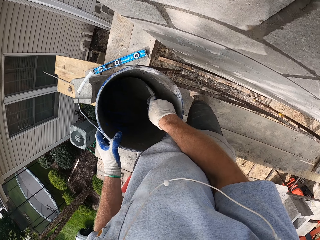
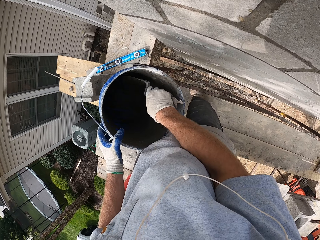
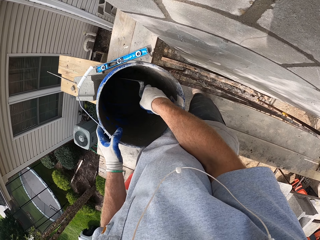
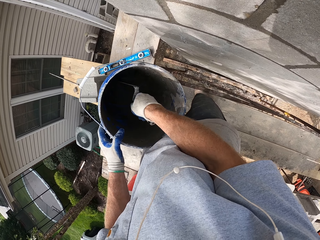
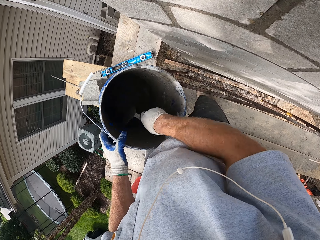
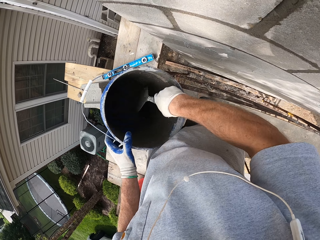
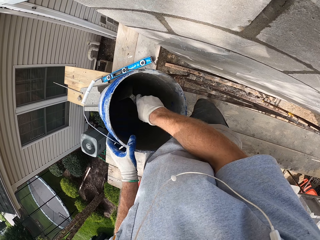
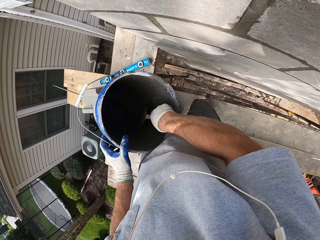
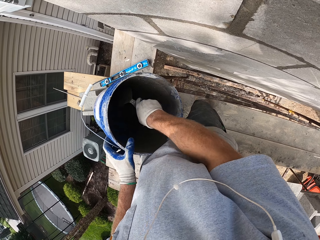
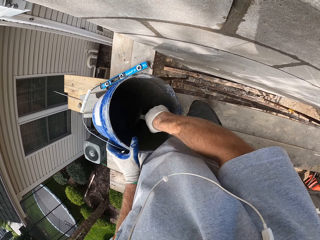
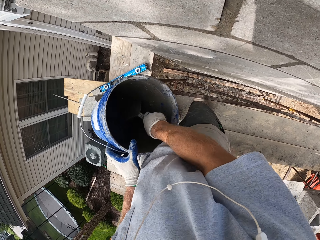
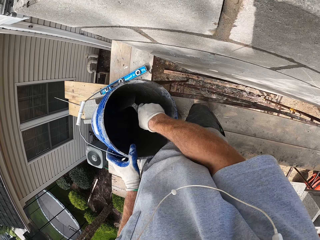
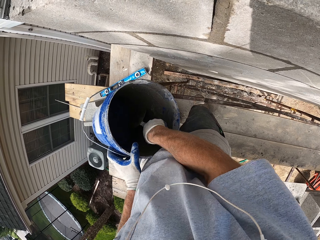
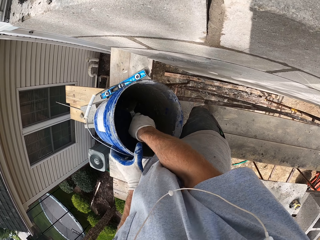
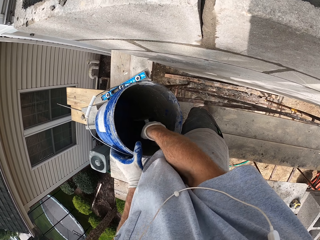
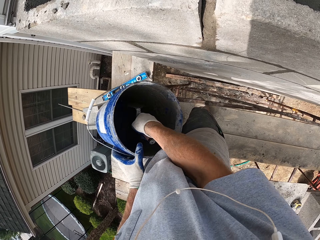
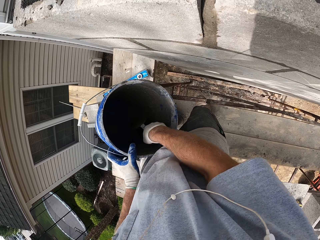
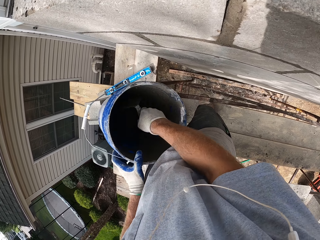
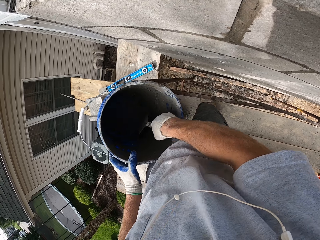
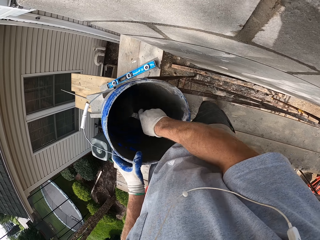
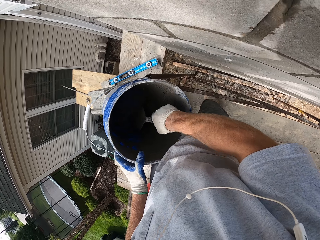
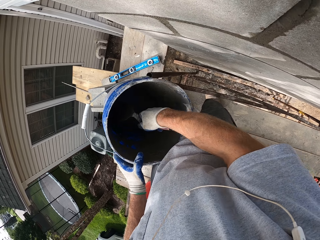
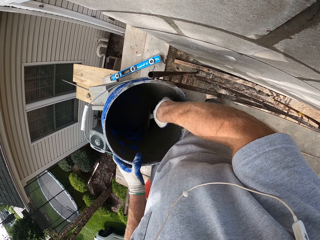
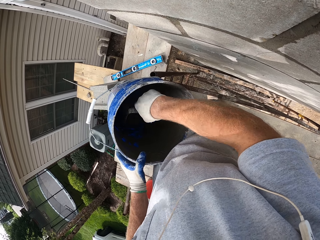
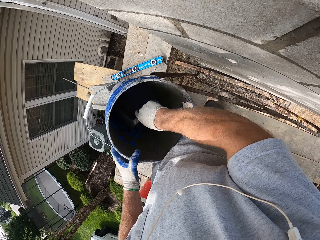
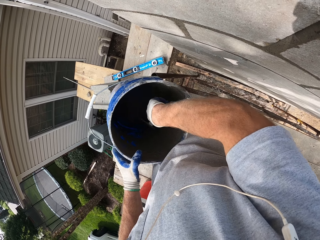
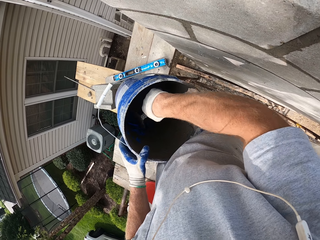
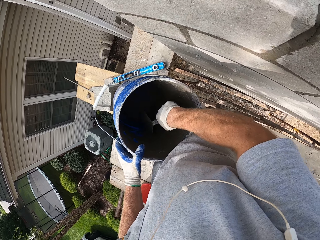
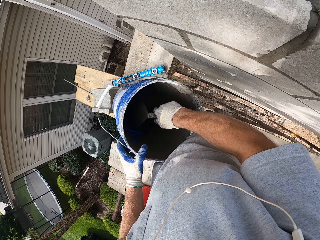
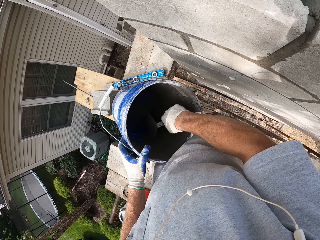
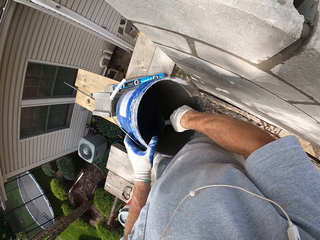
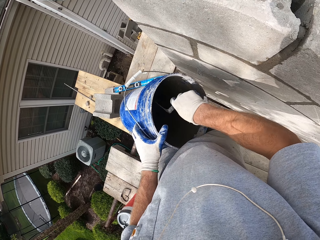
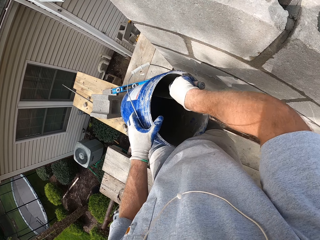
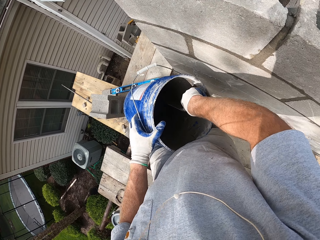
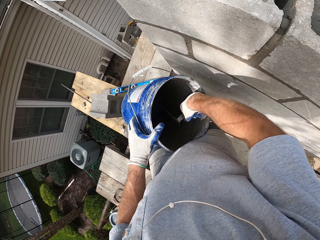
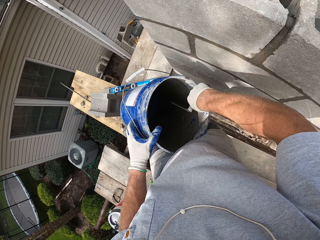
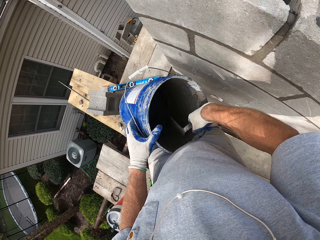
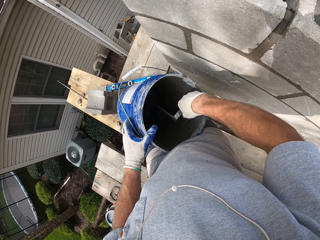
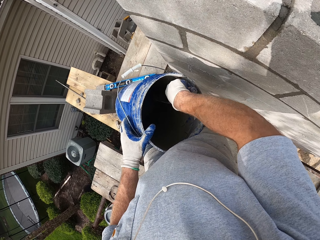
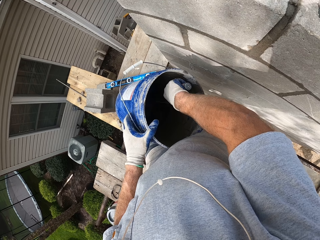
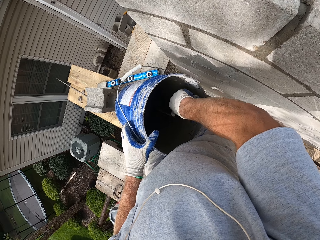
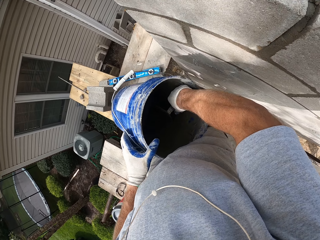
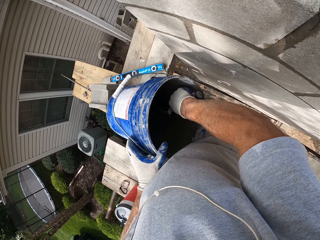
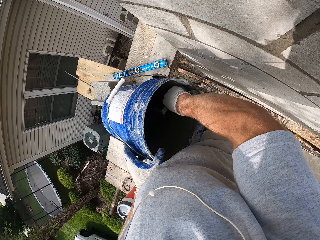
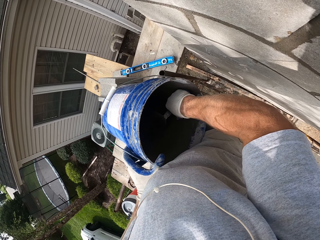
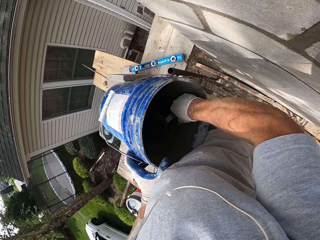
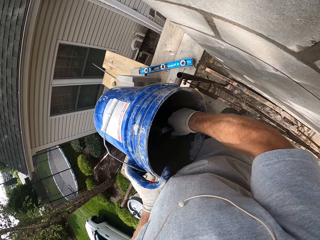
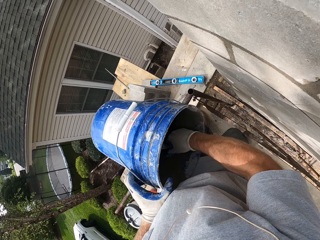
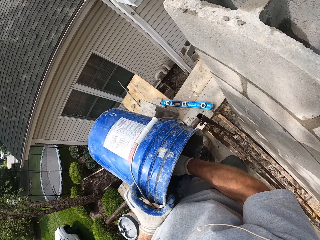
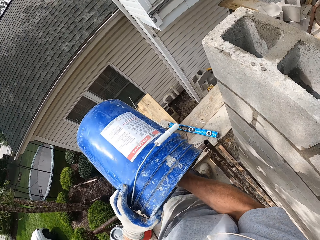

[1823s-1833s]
The camera wearer scoops mortar.

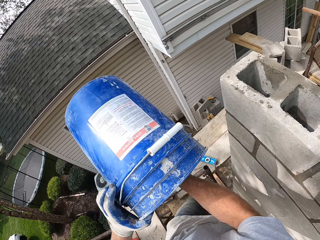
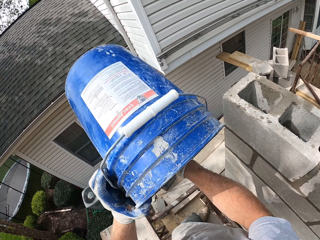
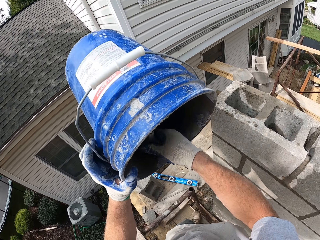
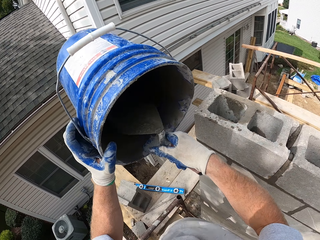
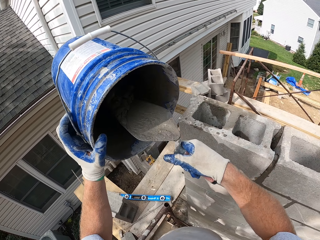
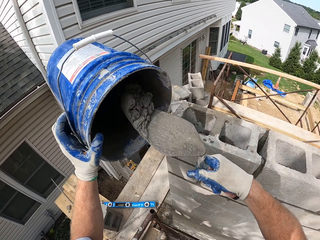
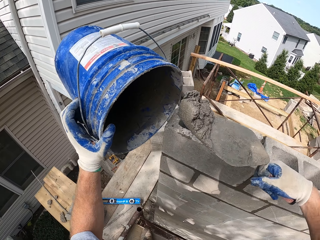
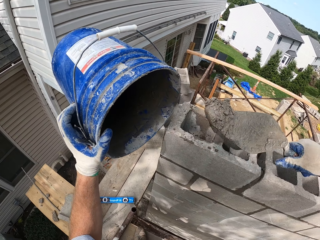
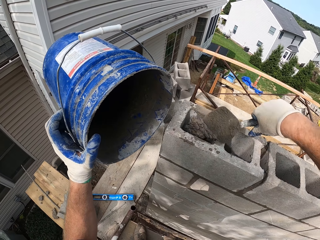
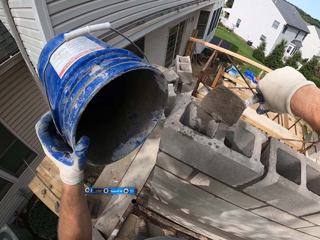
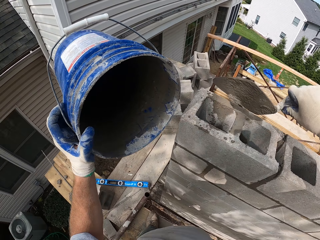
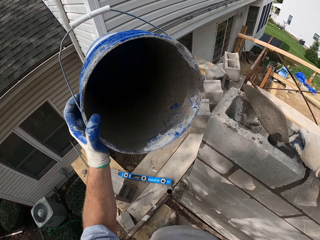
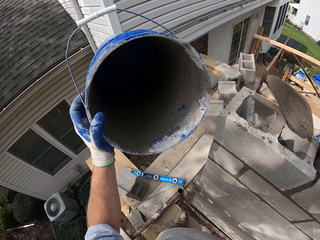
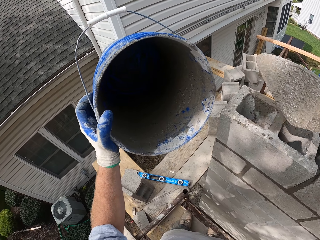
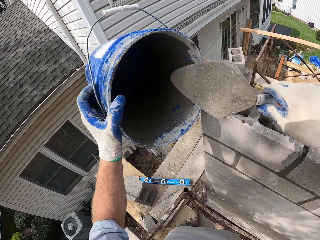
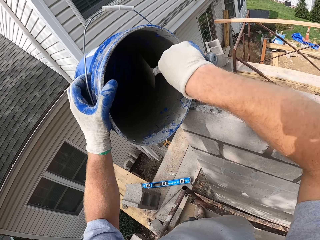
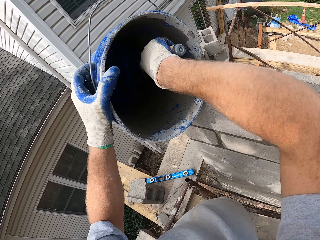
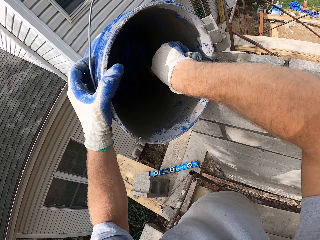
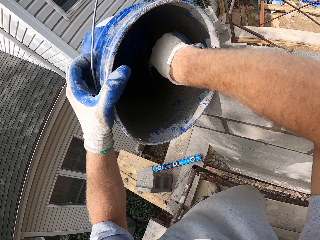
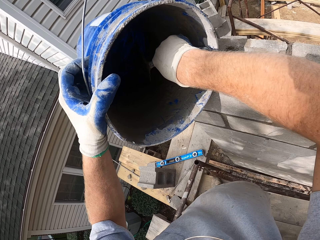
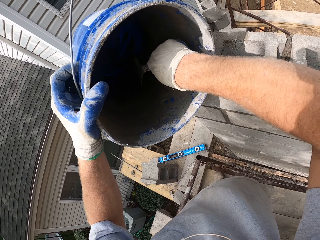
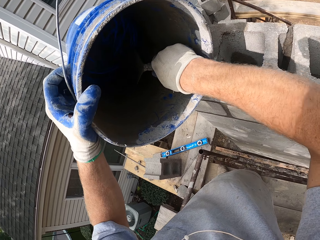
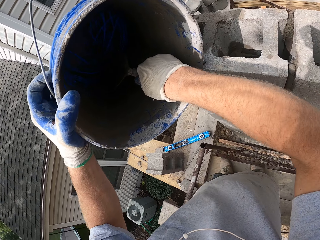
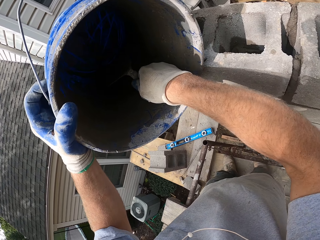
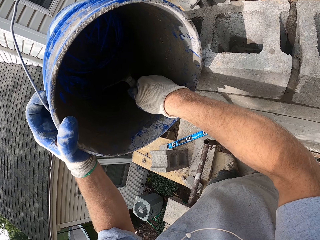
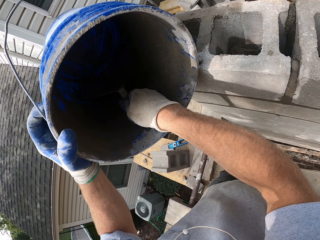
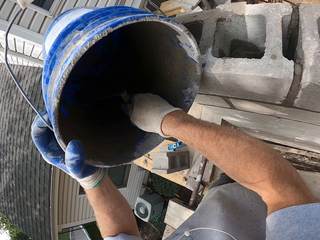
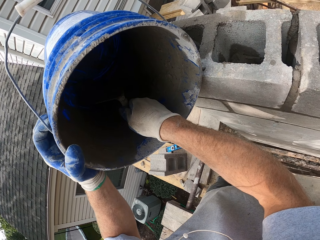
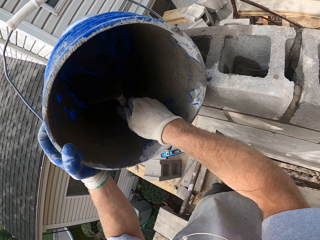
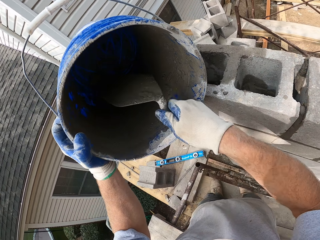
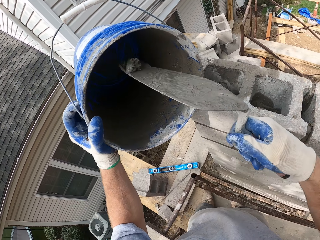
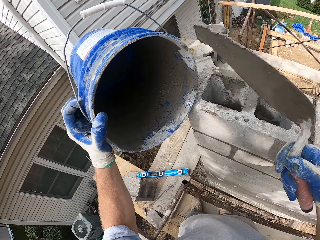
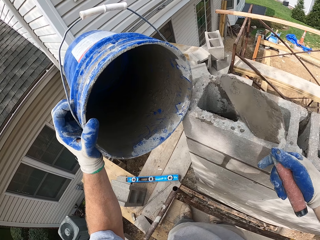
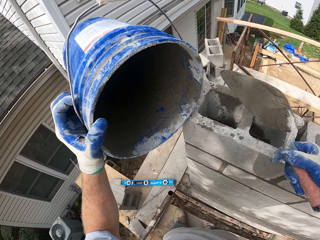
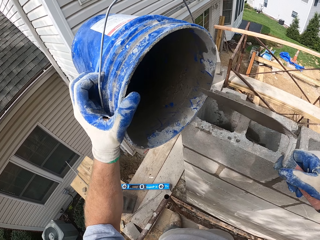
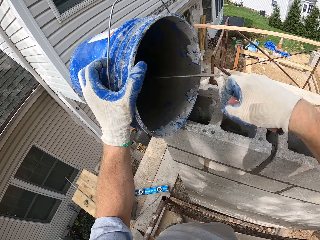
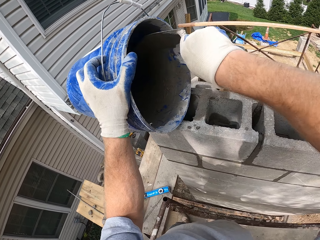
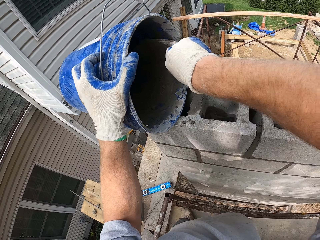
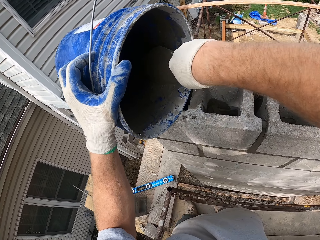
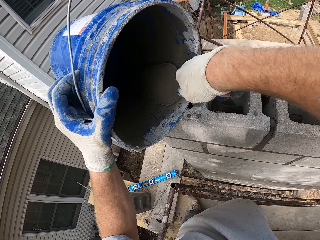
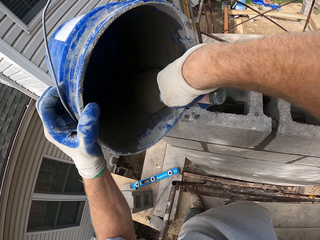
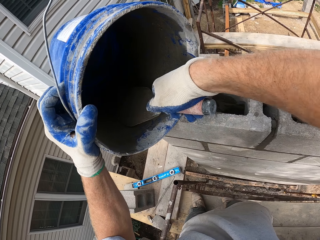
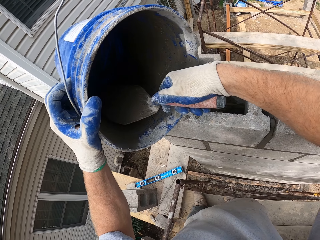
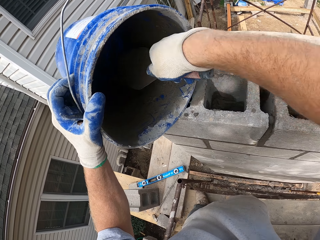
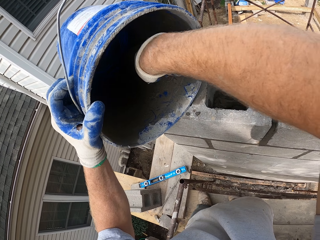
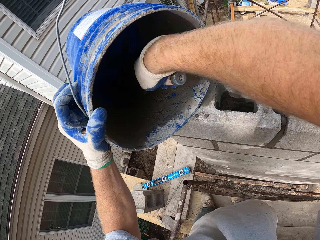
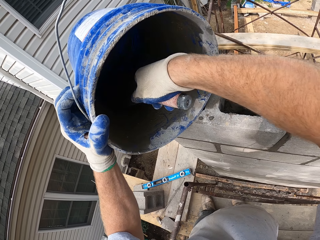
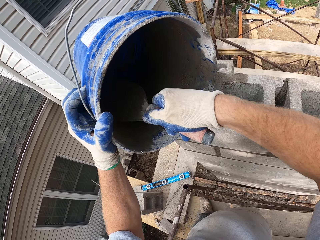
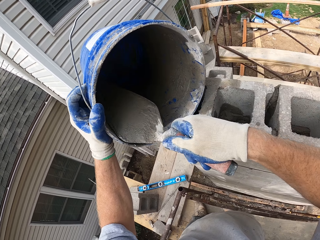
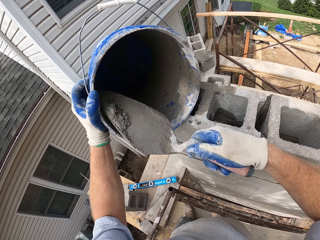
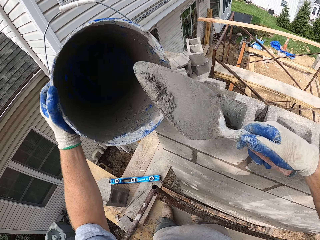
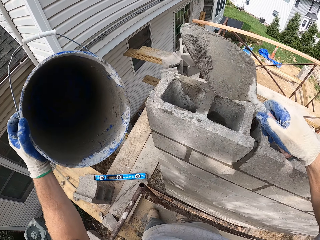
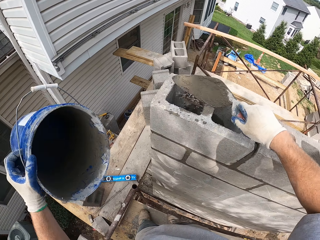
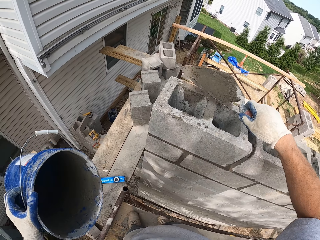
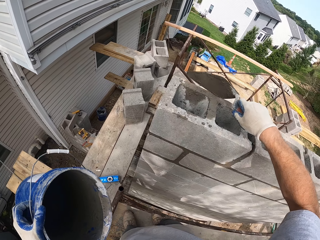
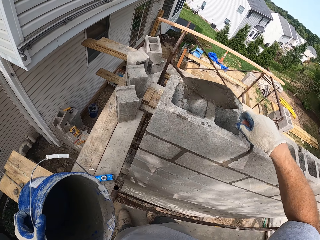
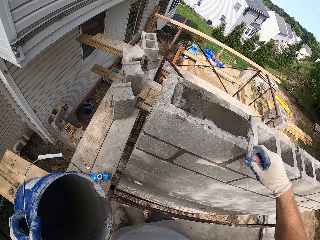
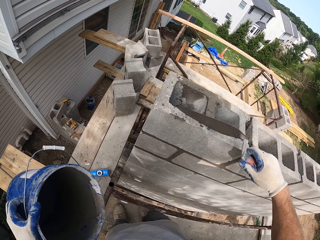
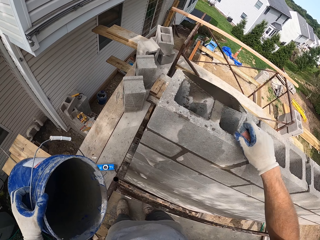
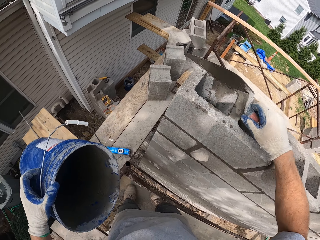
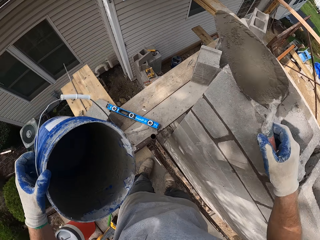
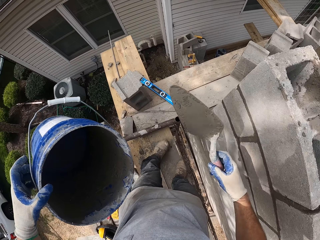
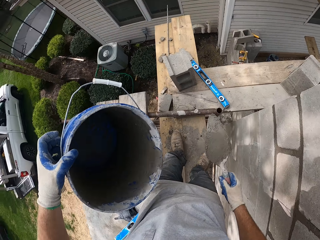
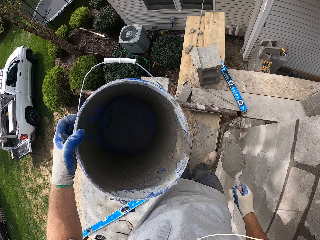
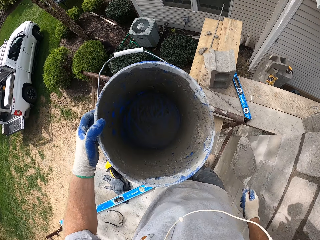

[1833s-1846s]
The camera wearer puts mortar in the bricks. They scoop mortar. They put mortar in the bricks. They scoop mortar. They put mortar in the bricks.
